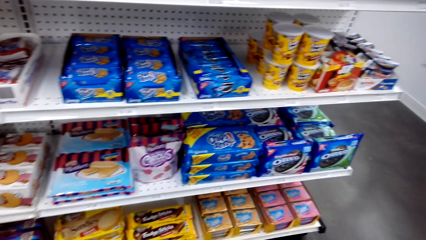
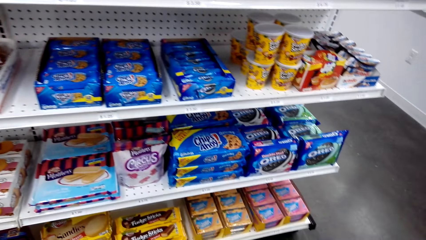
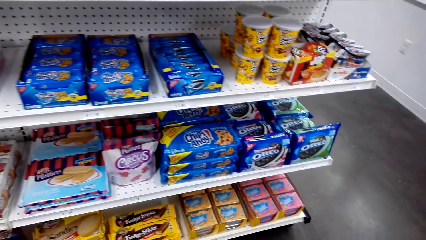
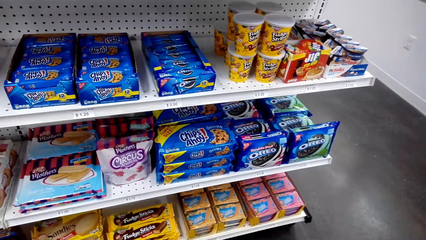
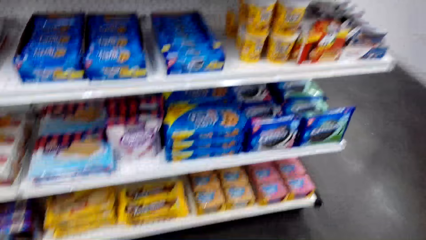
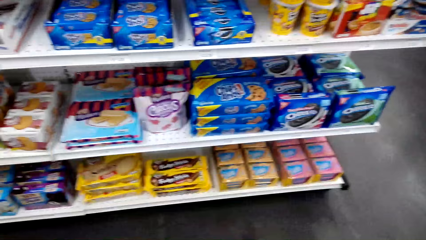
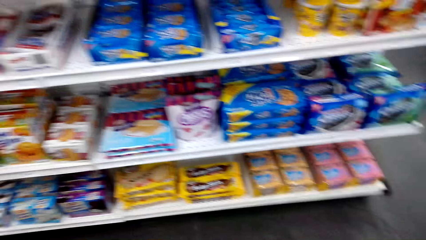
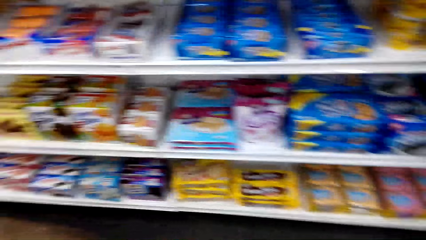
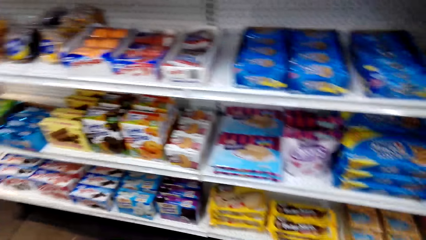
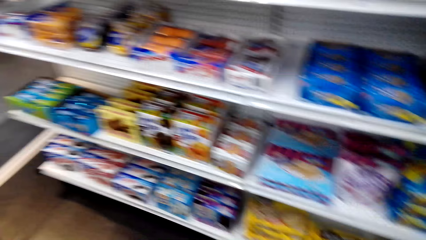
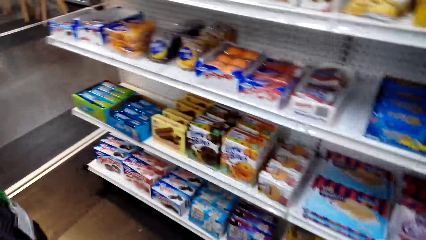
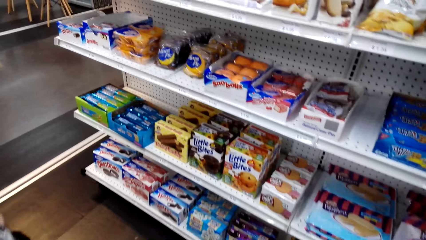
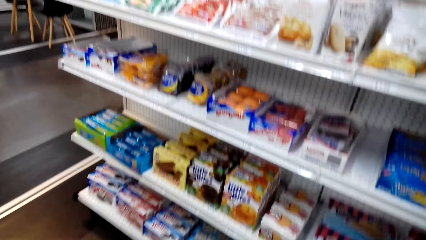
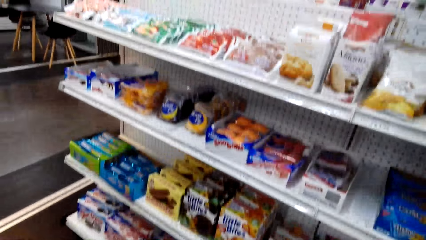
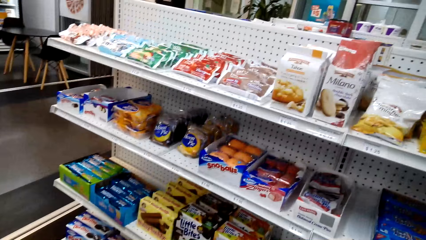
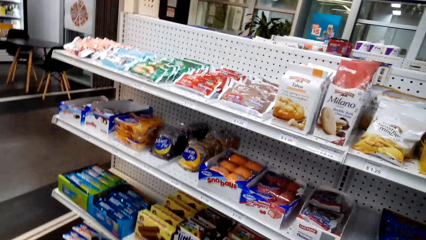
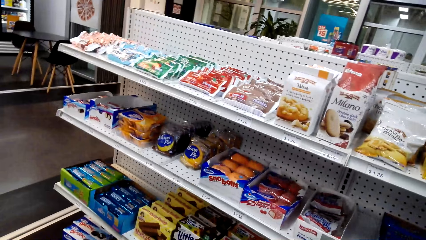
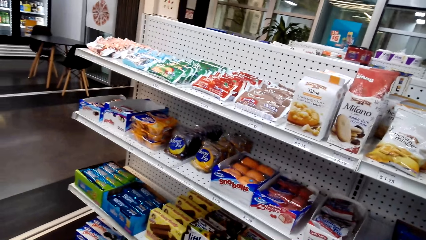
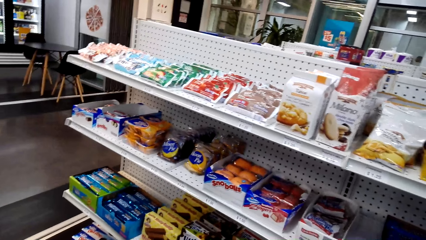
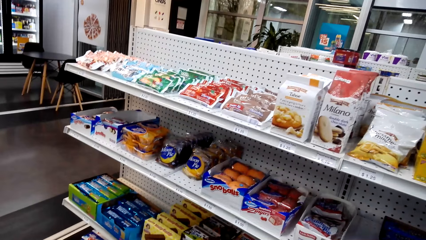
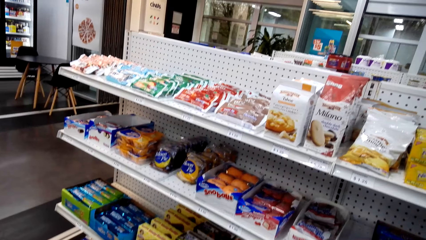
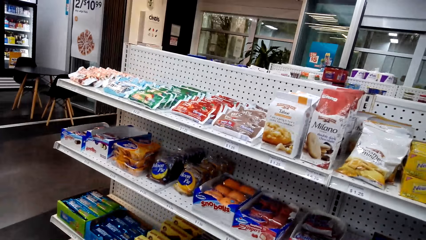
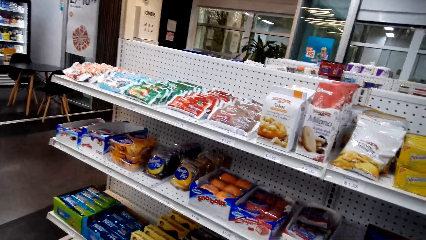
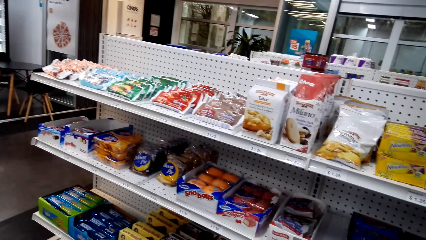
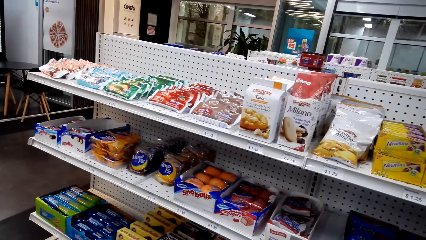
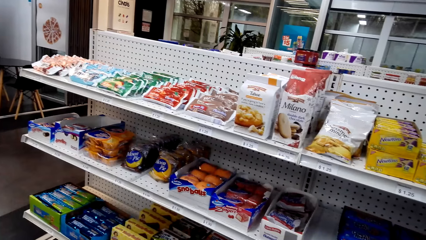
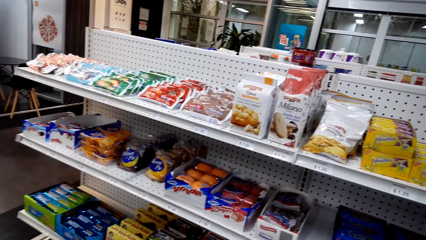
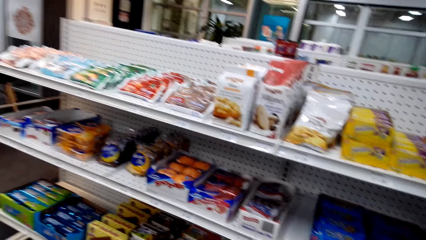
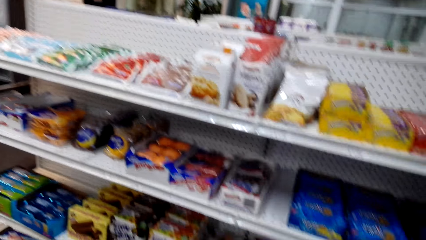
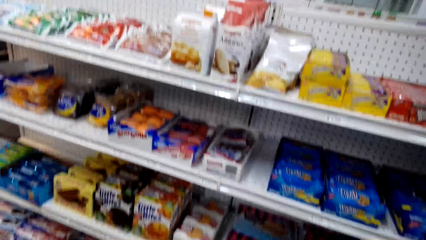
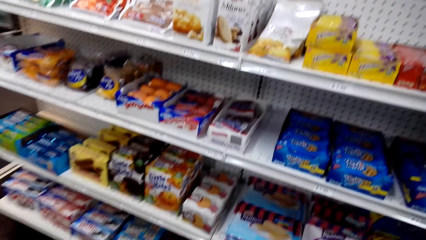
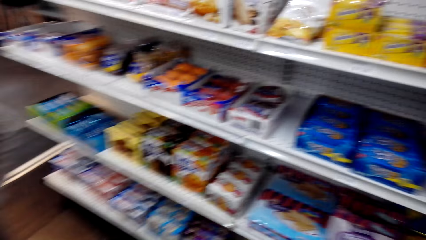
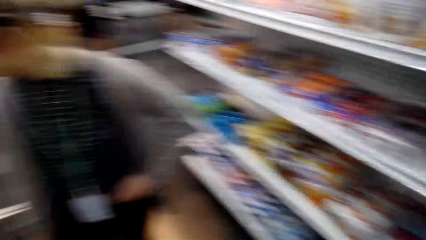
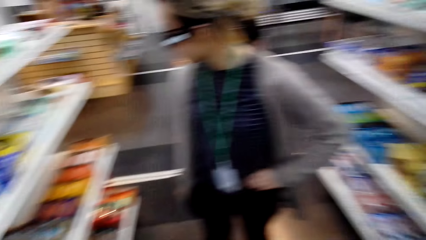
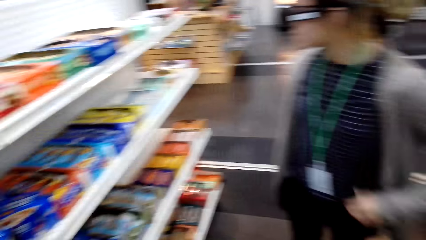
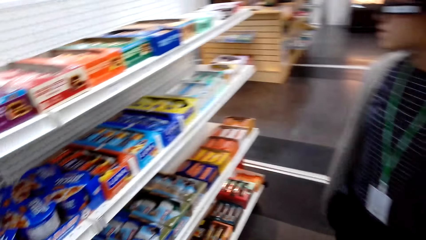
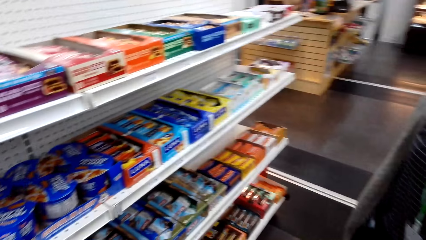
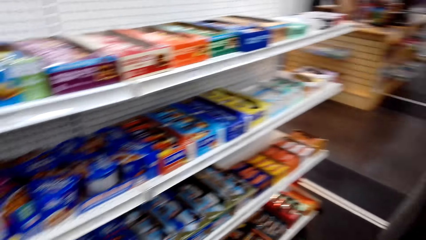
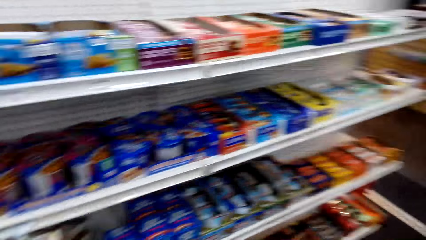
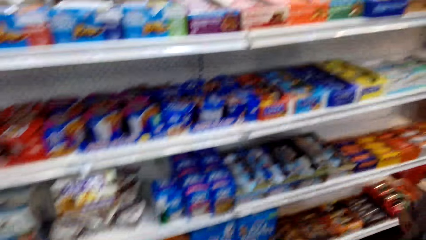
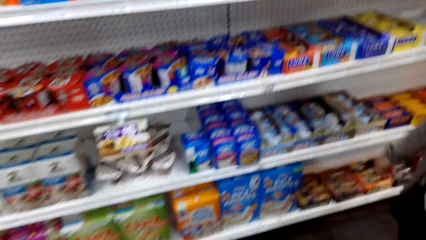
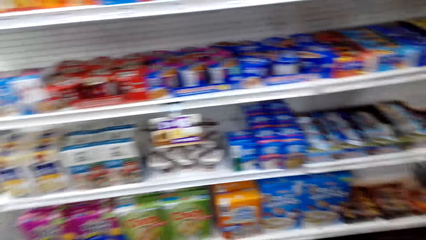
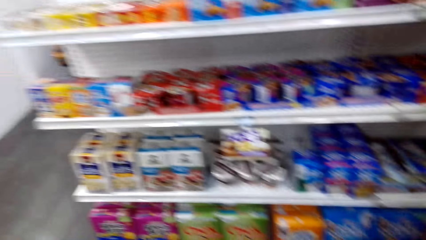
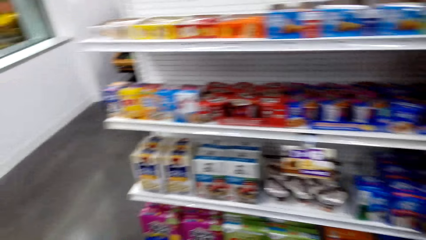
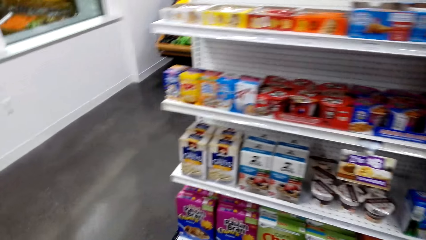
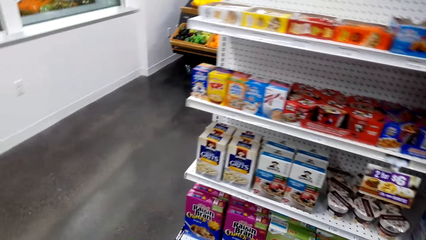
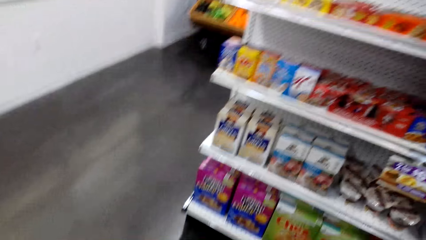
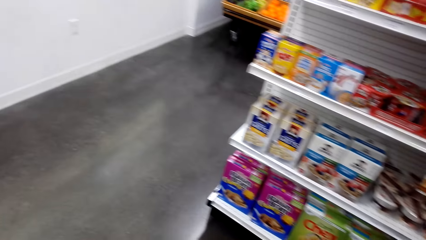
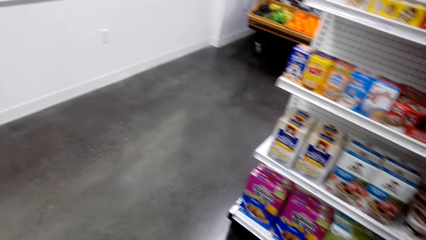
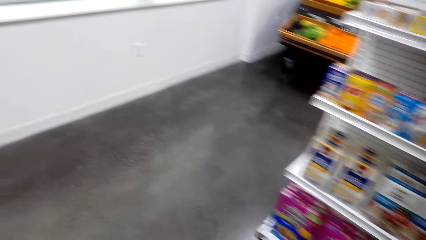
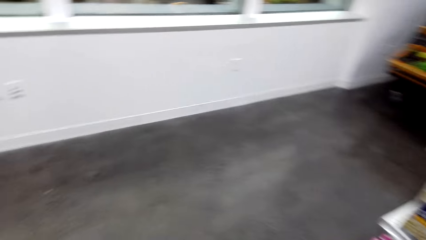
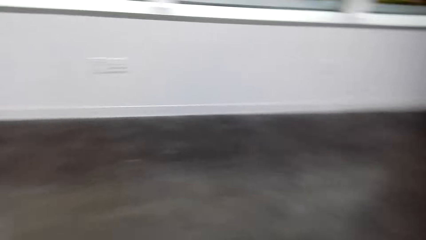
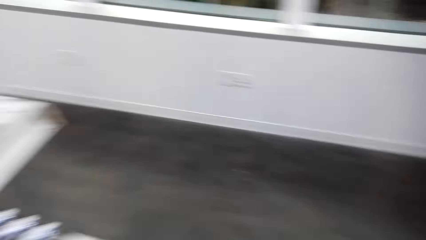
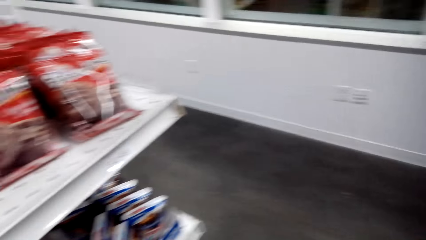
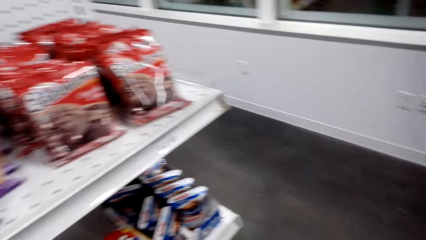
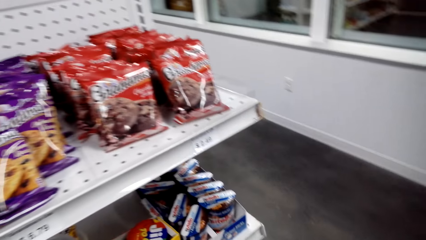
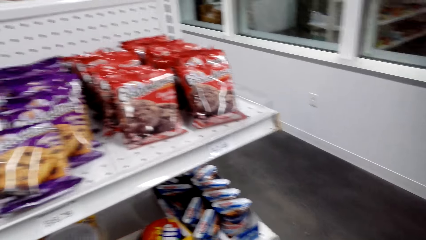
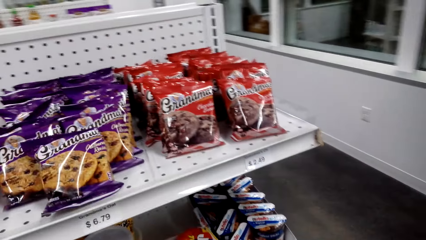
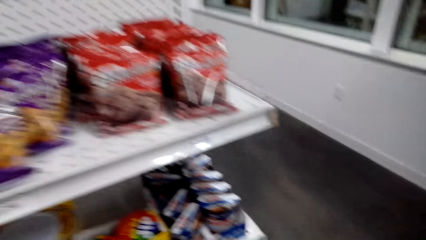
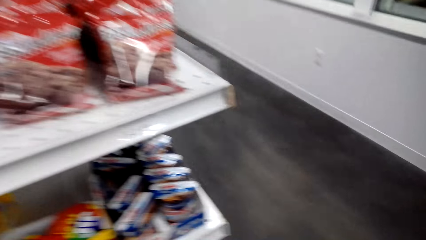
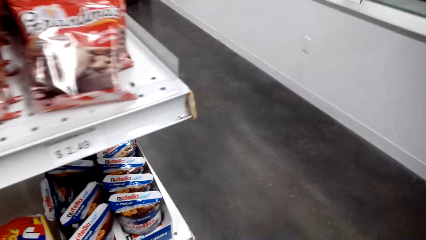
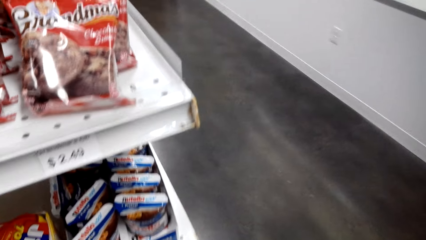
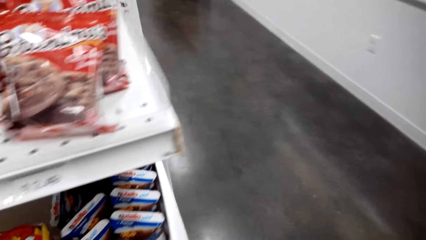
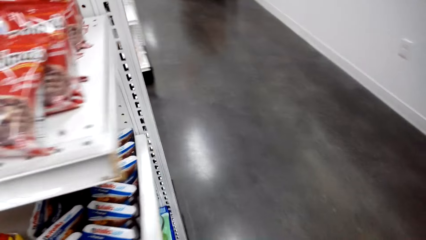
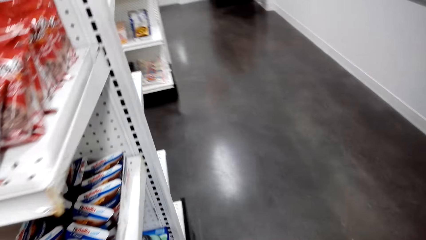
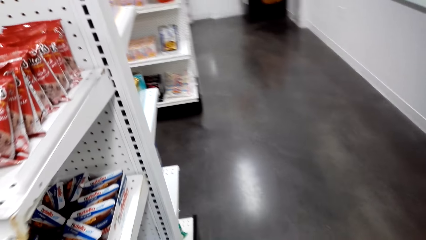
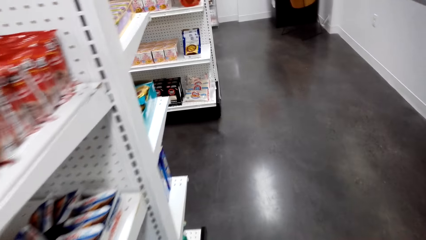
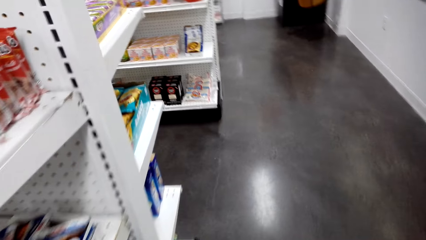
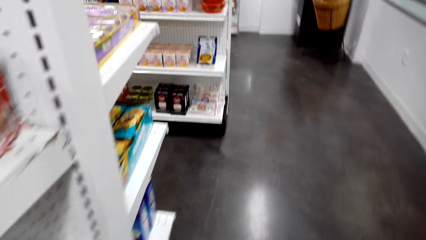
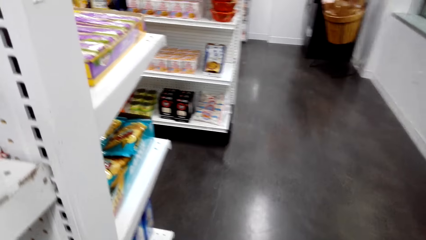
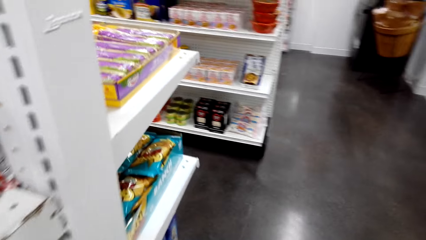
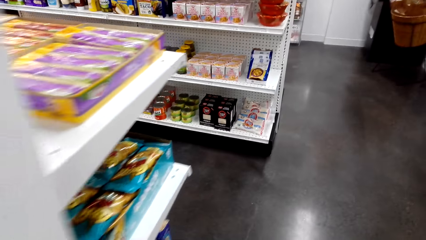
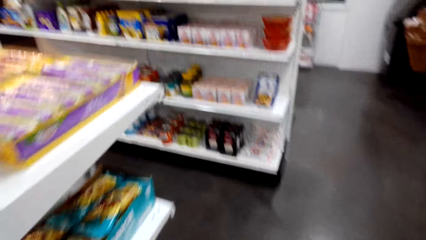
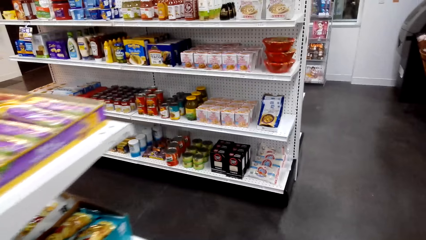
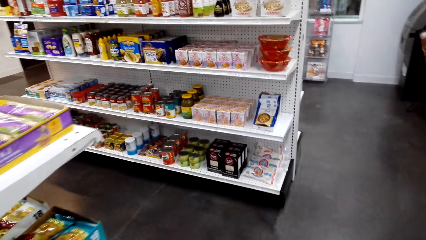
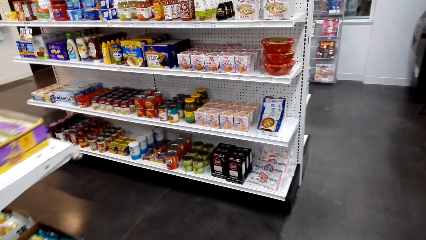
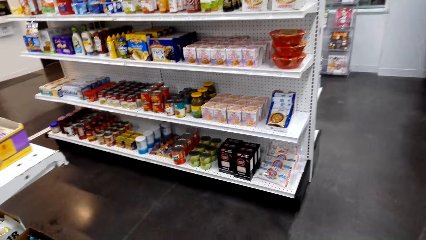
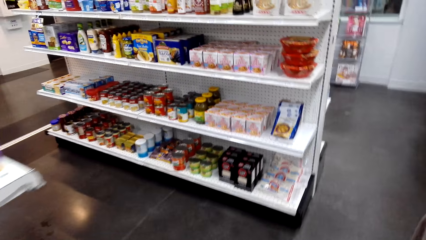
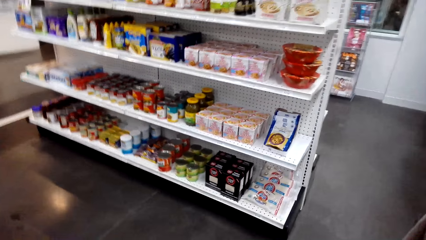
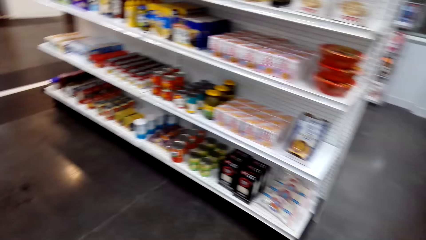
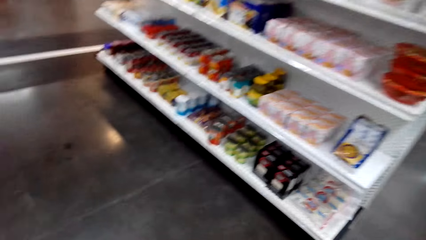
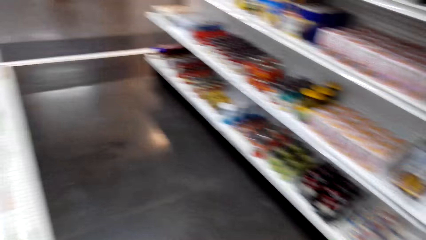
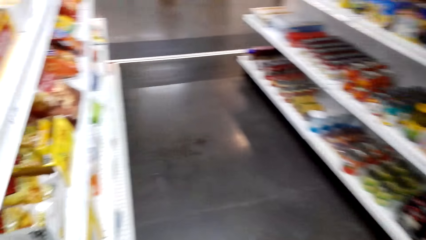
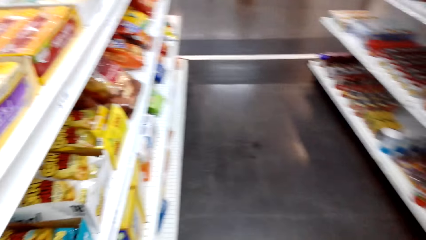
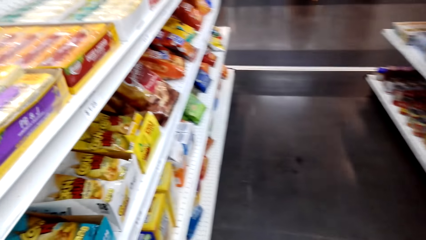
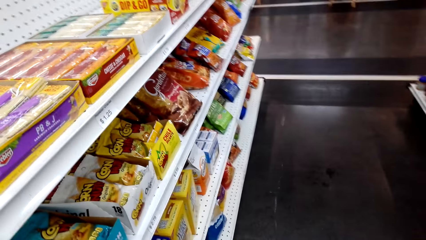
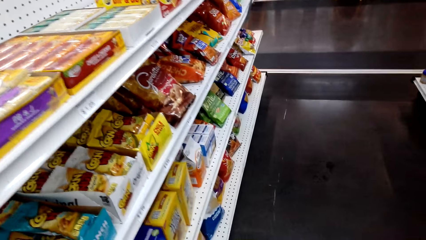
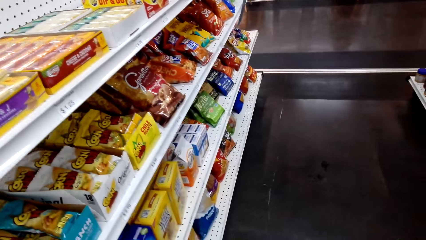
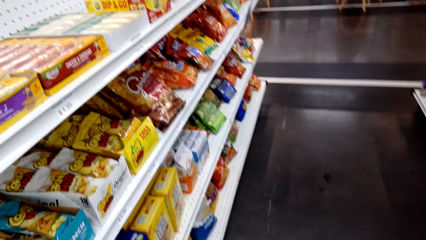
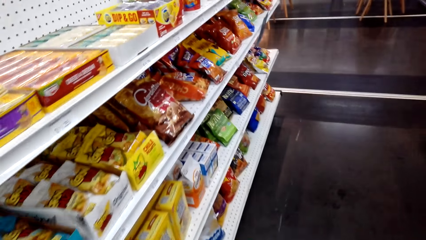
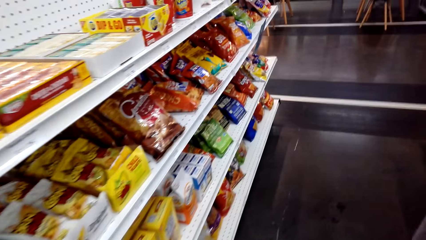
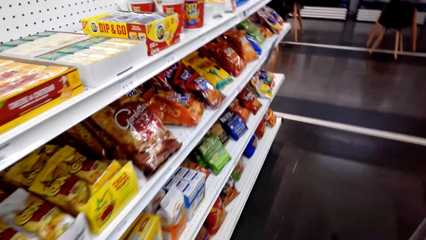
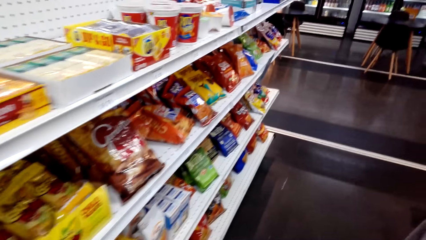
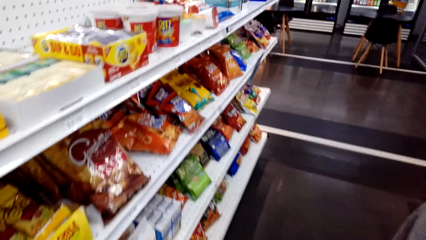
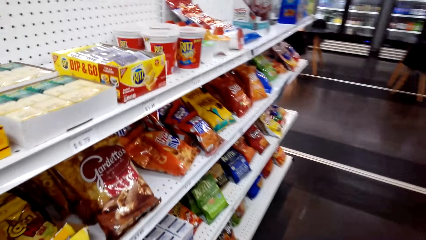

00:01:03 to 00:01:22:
A woman stands beside the shelves. The camera wearer looks around the shelves. They walk around the store. They walk around.
